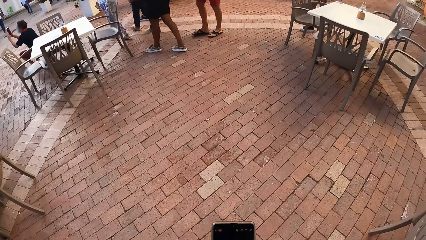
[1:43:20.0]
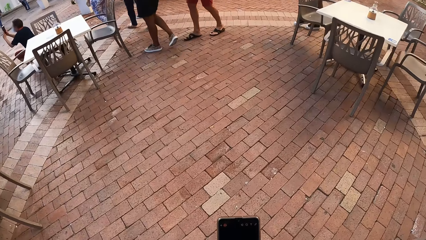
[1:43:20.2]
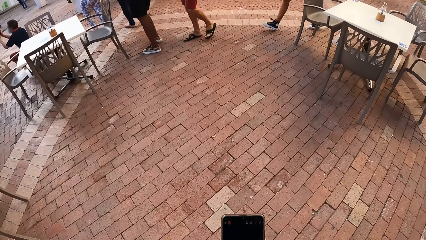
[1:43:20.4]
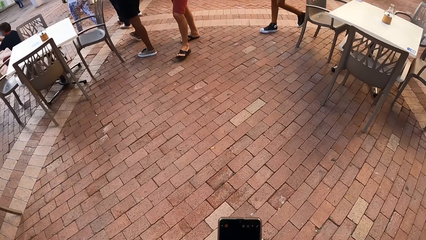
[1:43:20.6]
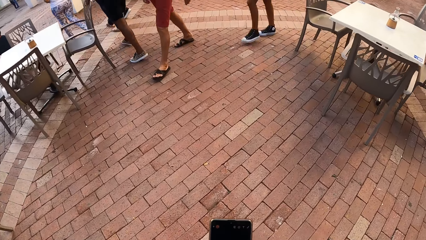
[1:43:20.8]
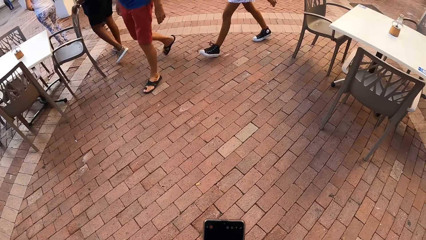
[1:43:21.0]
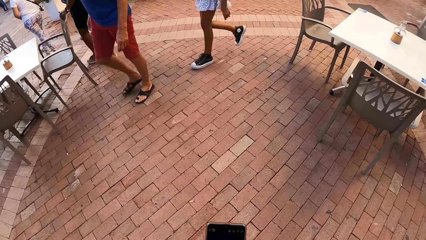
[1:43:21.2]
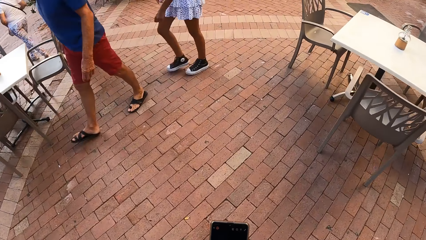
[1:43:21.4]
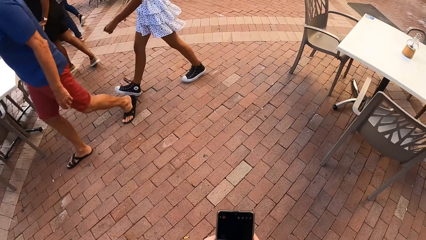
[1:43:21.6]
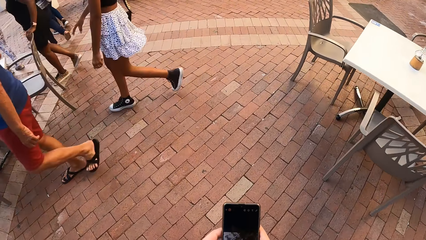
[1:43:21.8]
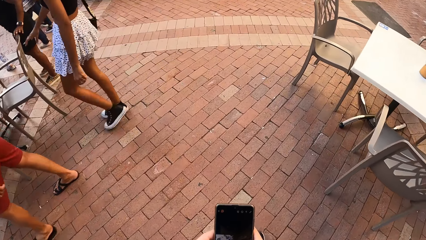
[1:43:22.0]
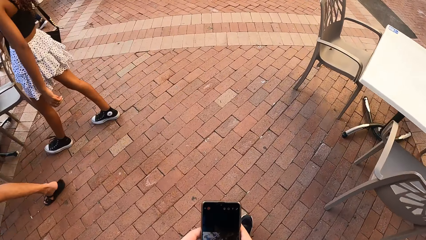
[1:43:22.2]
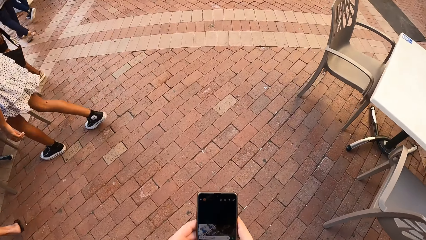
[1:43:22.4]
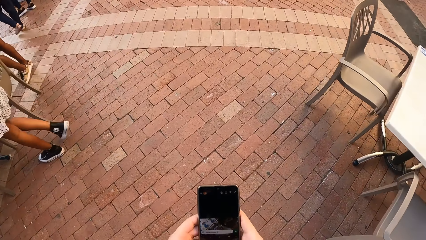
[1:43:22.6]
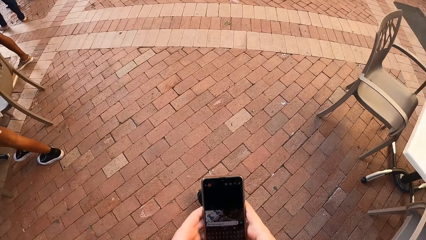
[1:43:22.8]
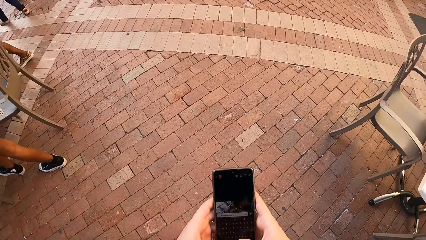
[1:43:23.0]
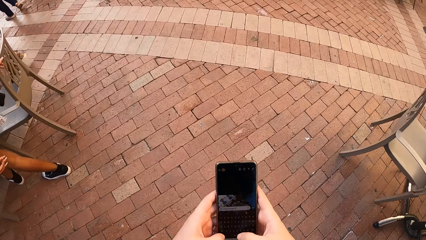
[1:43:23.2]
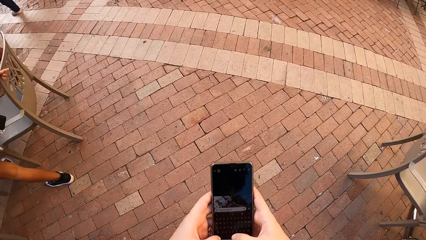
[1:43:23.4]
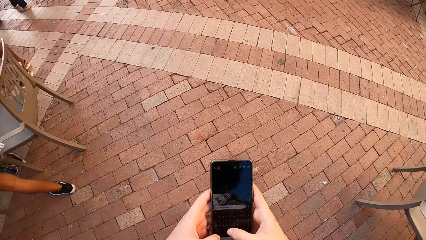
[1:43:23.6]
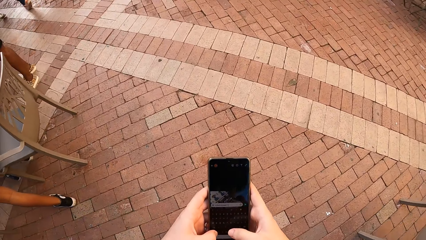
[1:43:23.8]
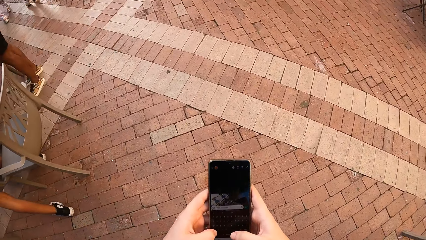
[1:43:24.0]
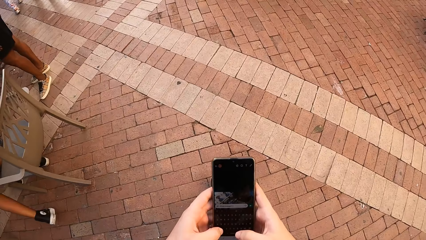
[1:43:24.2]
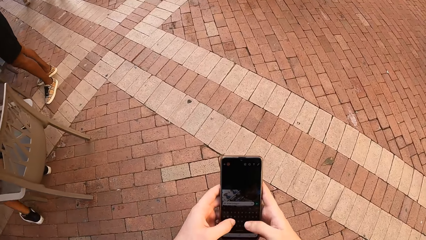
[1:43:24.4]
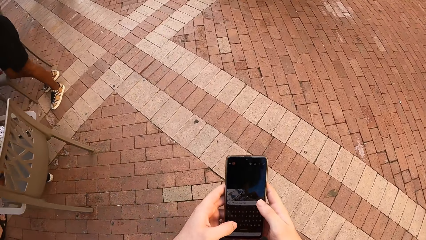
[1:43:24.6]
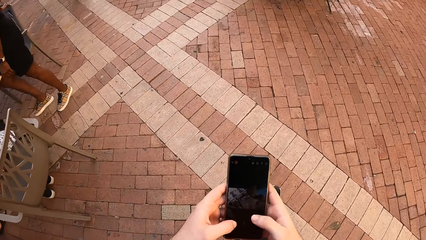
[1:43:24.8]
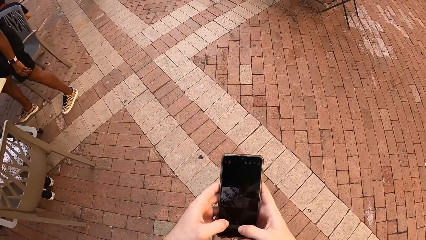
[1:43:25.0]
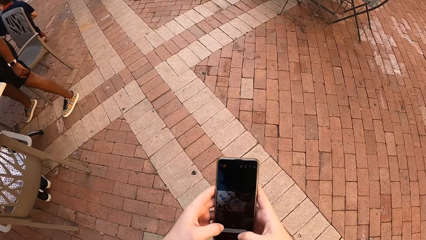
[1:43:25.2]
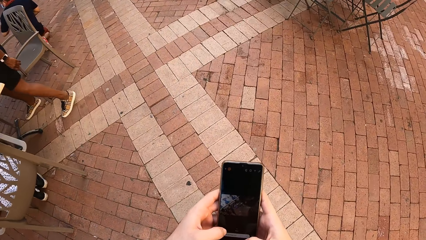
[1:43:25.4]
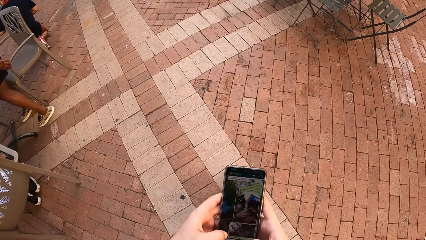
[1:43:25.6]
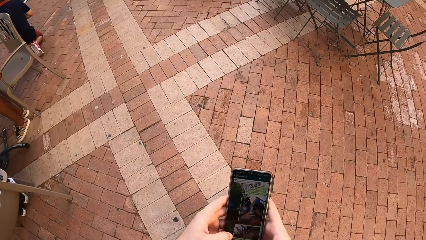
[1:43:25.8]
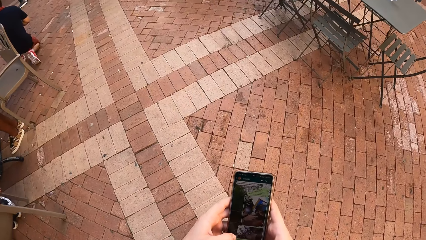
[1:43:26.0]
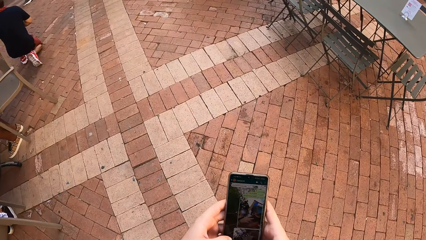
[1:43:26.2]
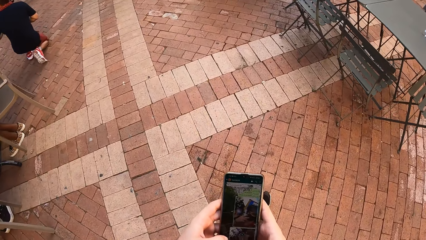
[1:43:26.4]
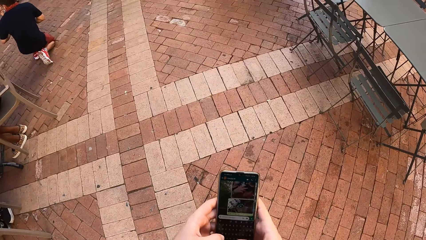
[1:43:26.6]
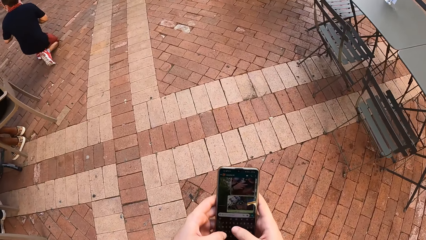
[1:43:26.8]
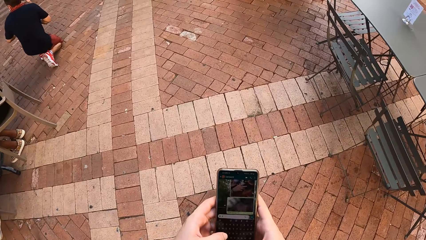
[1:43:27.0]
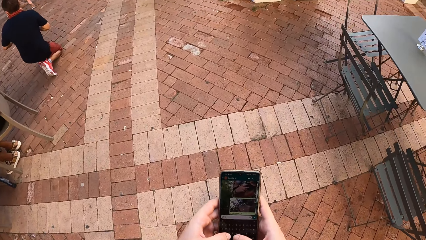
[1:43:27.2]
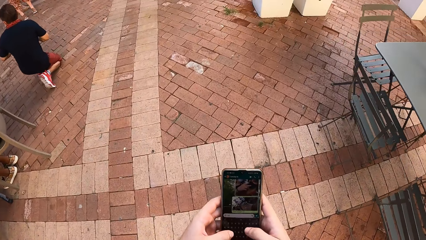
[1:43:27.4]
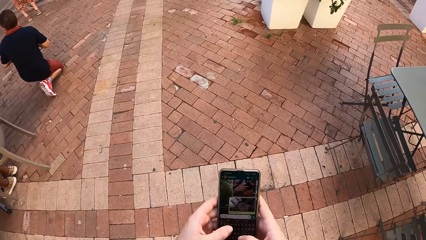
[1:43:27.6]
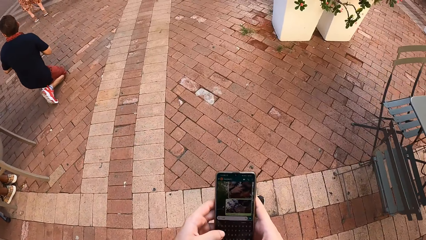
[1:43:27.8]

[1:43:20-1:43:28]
The camera wearer types on the phone.

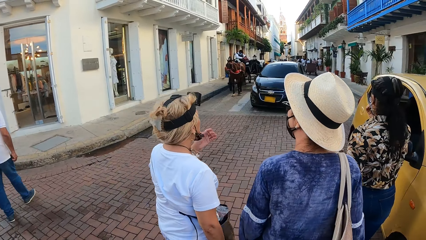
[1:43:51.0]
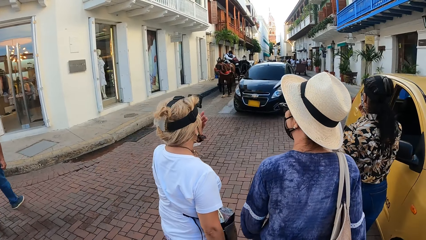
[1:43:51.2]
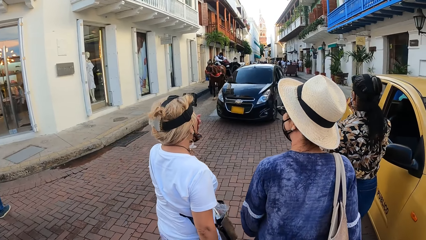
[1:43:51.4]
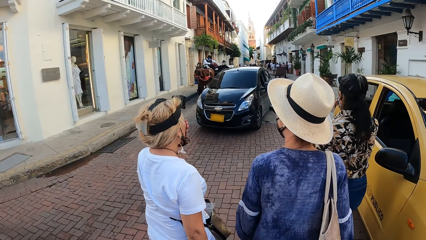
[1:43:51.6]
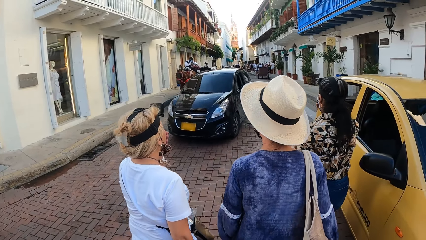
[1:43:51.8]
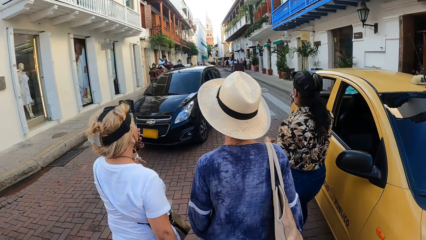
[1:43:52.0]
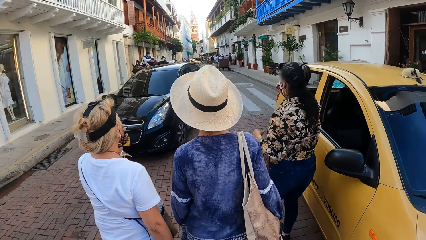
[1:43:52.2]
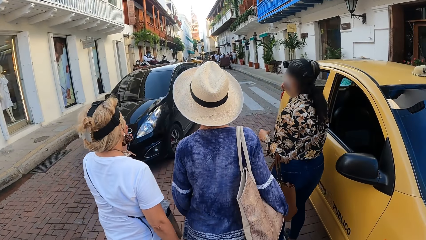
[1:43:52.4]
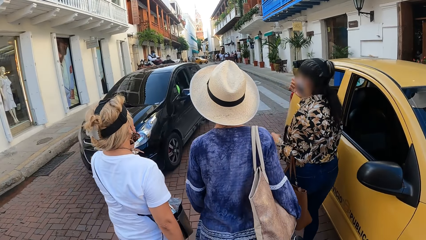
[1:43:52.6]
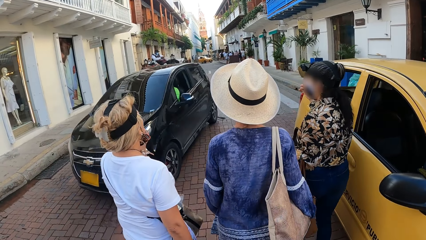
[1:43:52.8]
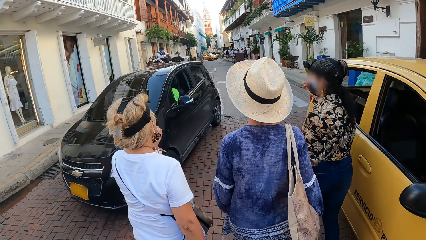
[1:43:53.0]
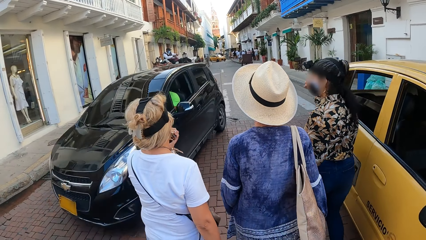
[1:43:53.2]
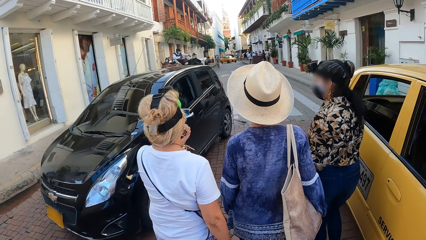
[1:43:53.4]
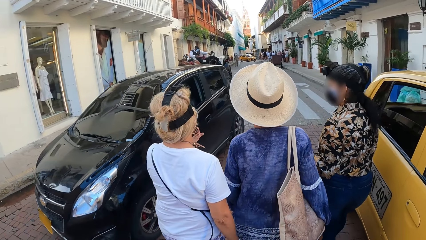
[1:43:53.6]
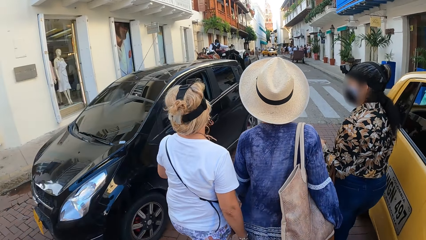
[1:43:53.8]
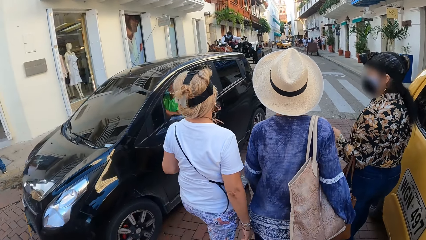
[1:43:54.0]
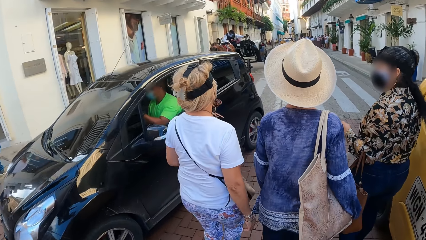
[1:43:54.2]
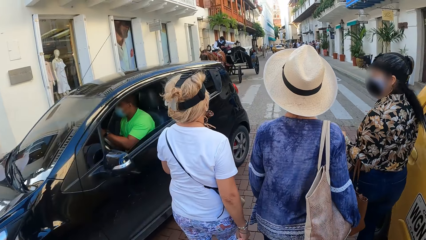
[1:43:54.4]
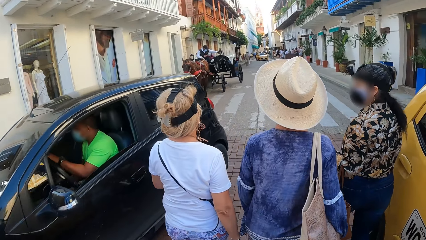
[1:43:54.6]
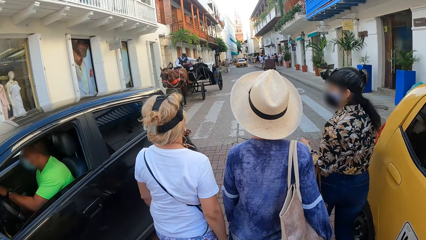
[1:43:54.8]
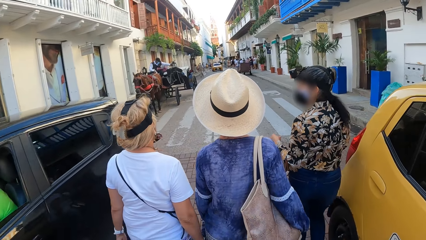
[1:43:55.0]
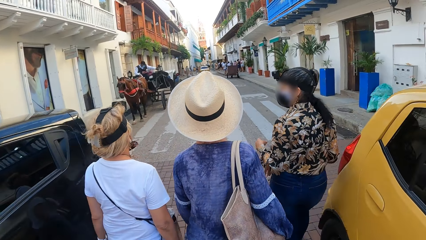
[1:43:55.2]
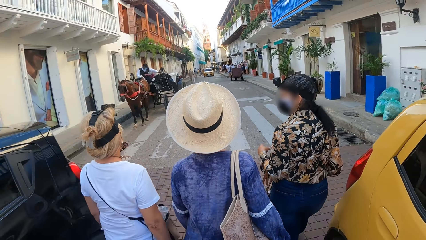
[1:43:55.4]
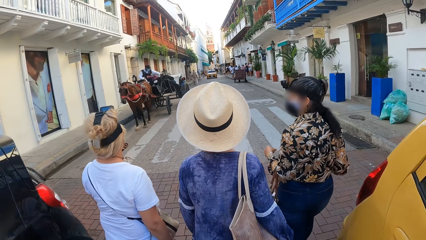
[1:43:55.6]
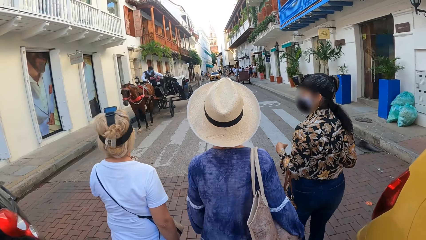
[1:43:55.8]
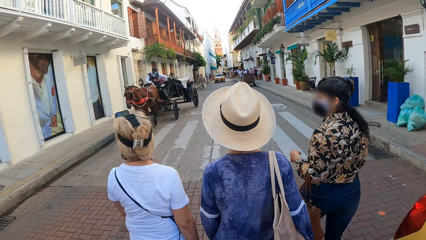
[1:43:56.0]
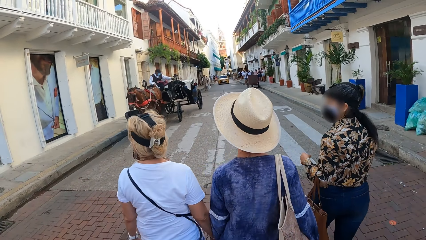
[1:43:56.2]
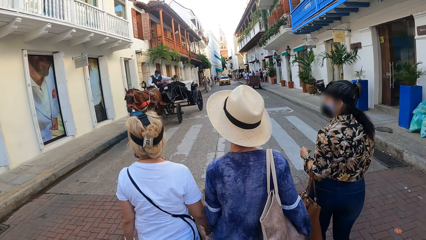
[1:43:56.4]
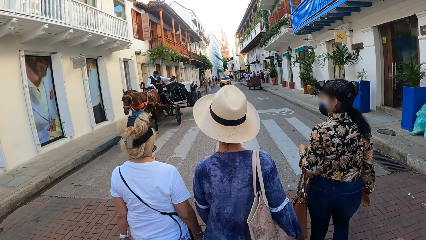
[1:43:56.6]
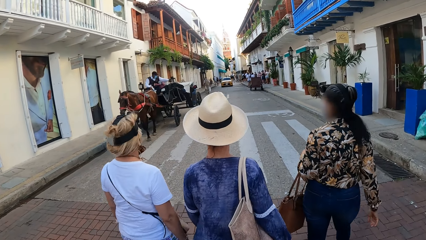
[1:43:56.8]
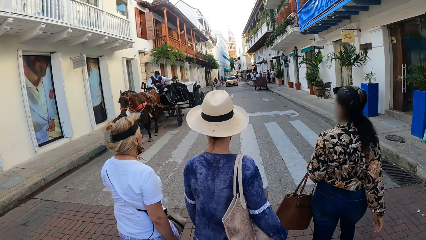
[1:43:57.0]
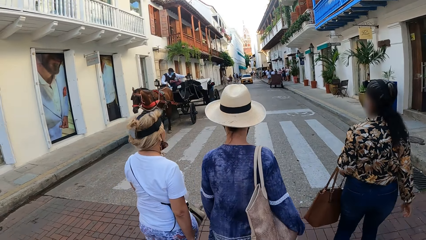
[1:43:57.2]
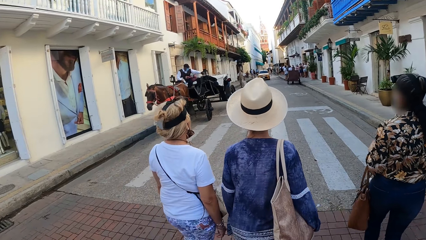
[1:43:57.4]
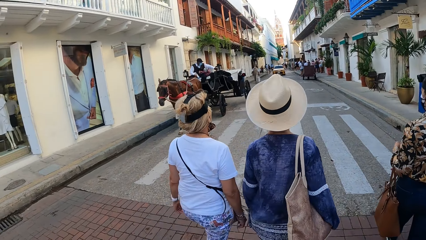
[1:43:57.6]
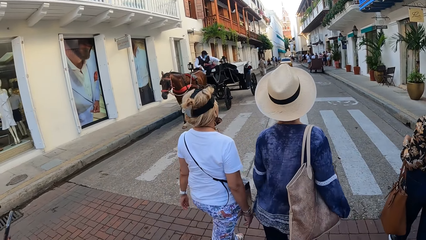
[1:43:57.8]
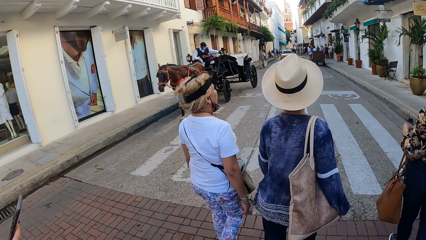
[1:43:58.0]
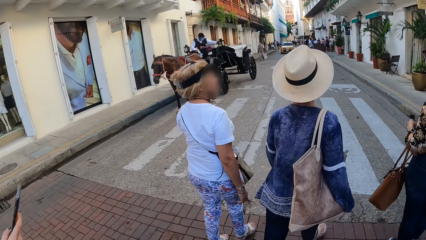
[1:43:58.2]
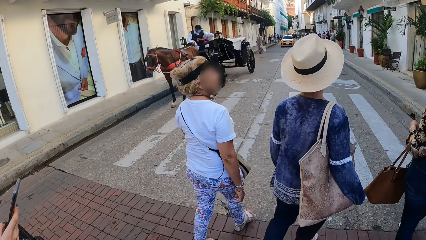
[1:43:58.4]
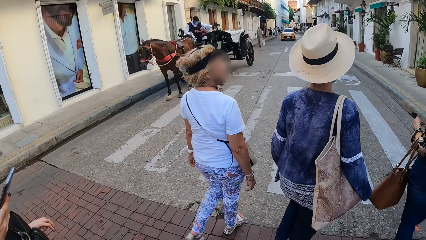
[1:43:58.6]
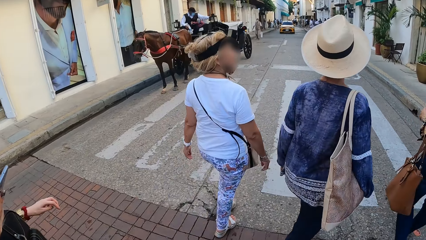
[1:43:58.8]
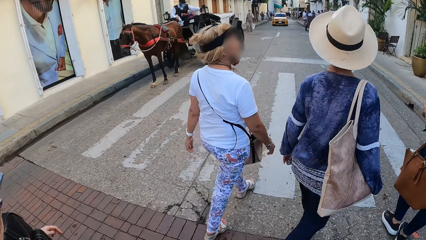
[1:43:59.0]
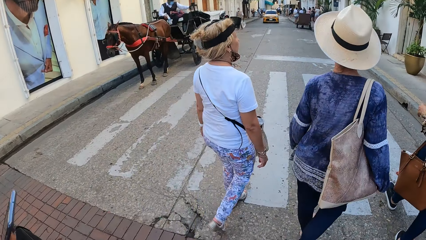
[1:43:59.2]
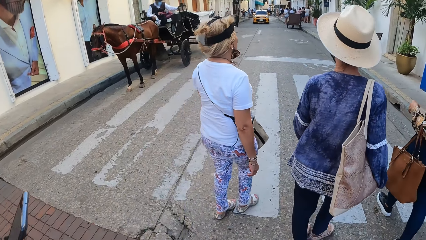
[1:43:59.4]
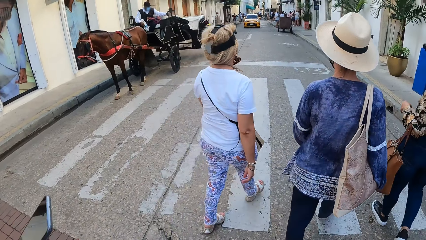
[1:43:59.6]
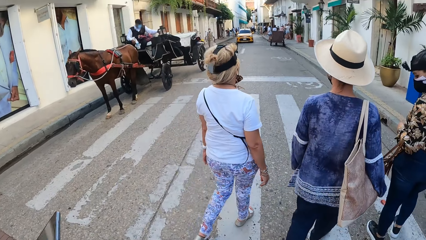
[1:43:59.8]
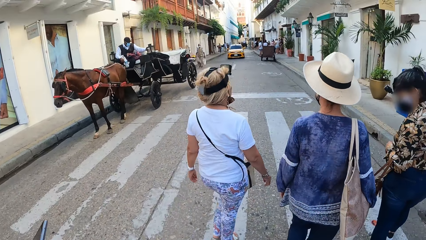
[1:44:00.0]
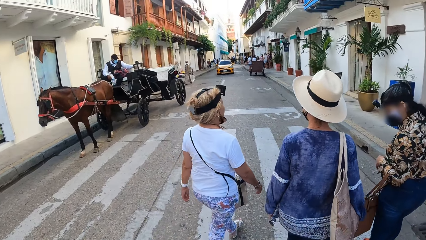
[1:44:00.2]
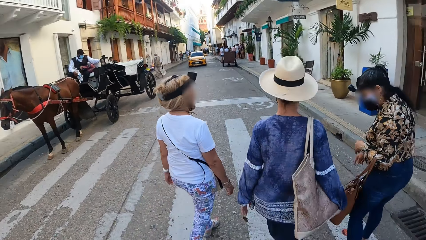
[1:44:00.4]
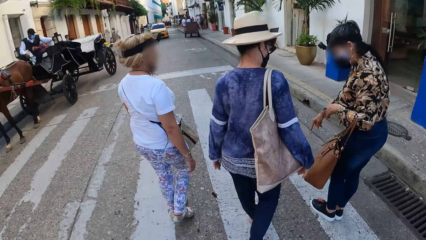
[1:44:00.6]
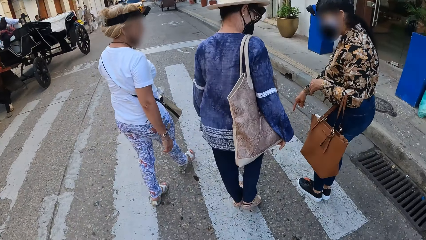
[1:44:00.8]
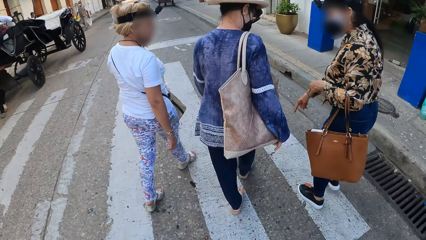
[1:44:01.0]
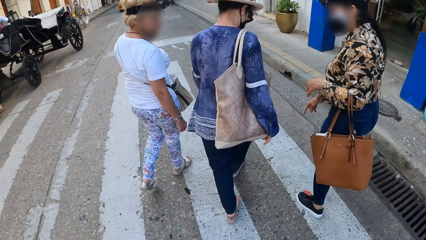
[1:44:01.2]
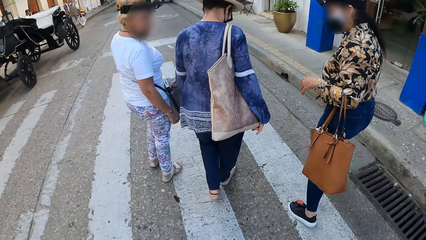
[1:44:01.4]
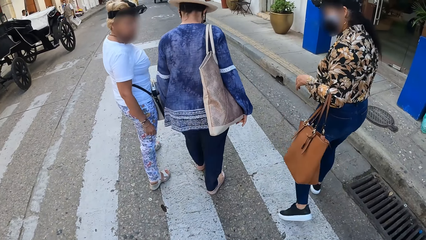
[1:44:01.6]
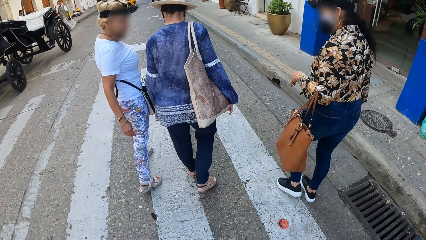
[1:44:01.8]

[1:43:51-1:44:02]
A black car drives past the camera wearer. A woman operates a phone with her right hand.
